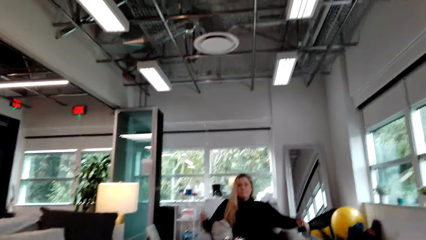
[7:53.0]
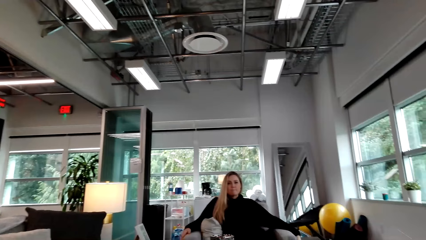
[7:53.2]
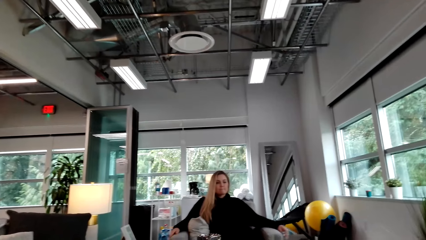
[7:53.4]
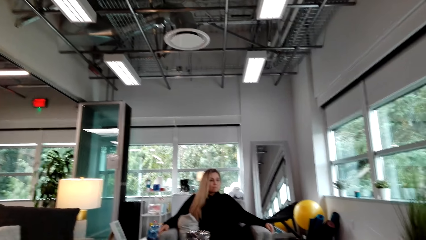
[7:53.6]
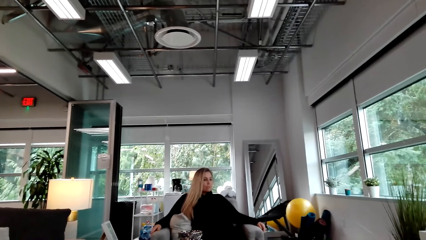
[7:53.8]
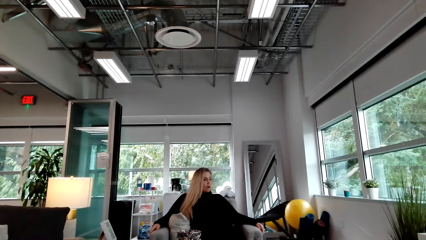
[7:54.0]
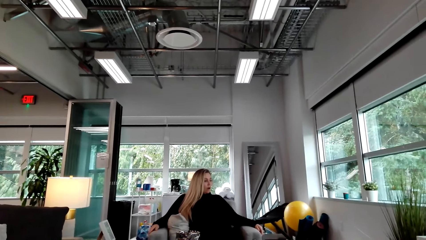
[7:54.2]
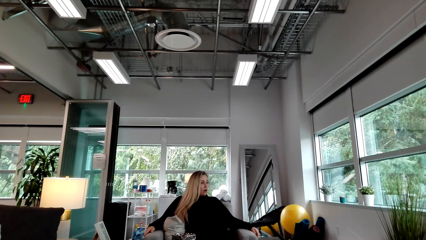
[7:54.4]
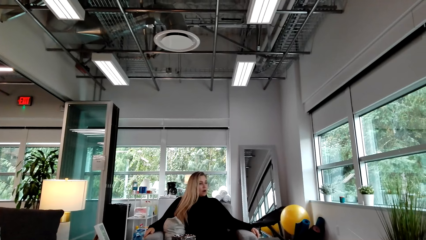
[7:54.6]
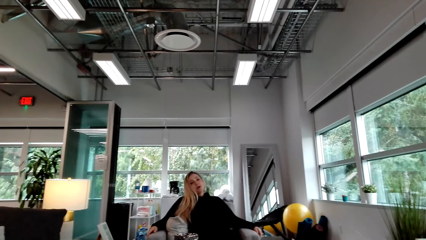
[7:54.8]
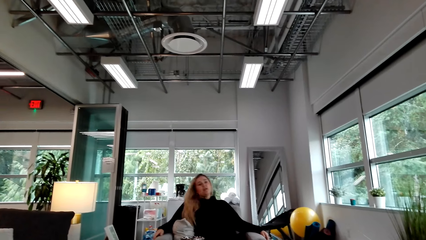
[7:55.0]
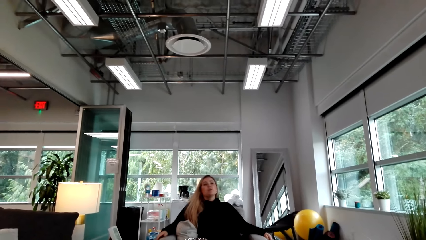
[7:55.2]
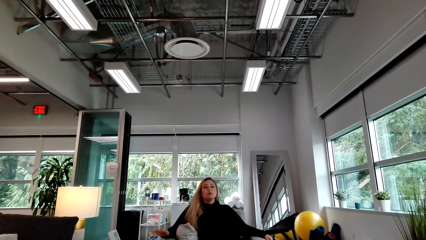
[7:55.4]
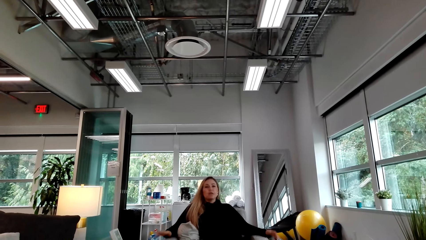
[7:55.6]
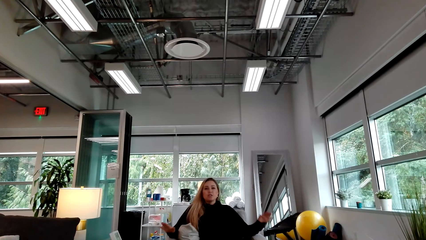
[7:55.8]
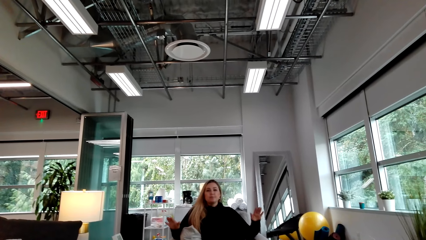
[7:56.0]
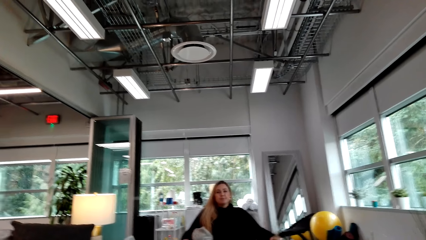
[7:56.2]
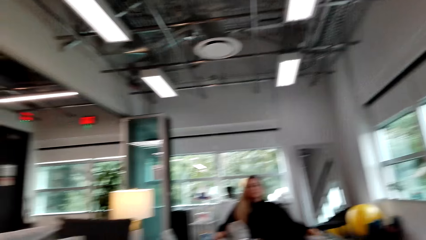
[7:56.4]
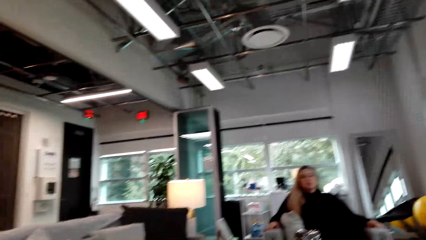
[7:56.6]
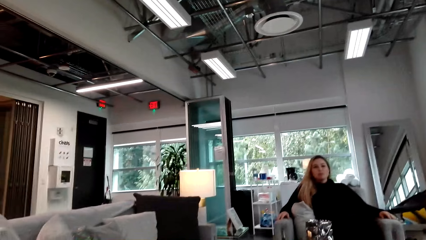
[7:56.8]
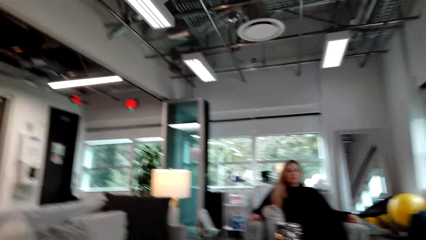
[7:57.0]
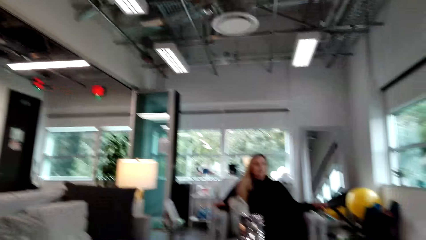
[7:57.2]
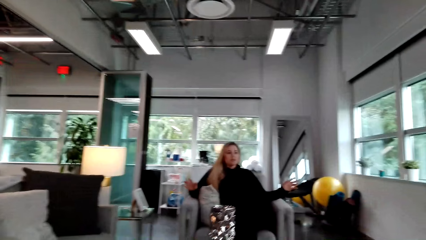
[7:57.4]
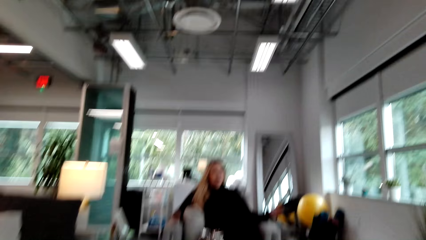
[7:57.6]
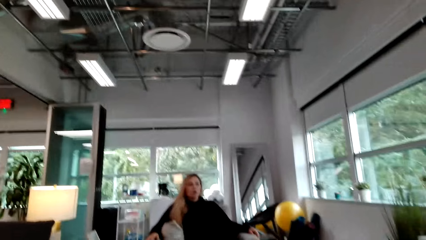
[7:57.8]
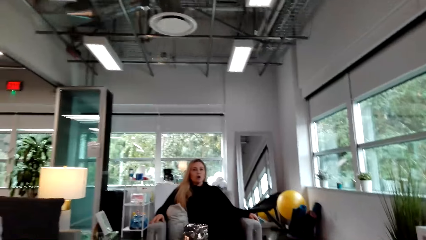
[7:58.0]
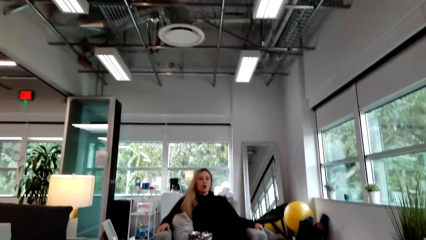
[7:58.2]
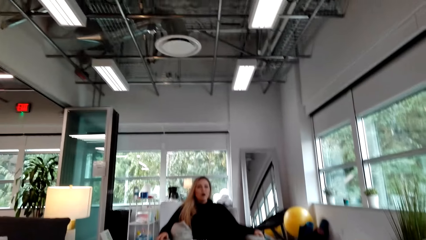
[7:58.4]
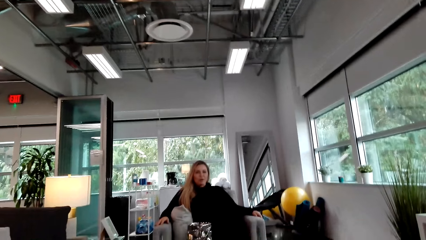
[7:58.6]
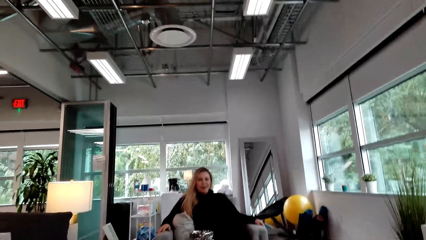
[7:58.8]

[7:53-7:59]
The camera wearer talks to a woman.

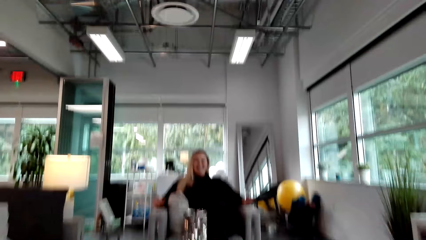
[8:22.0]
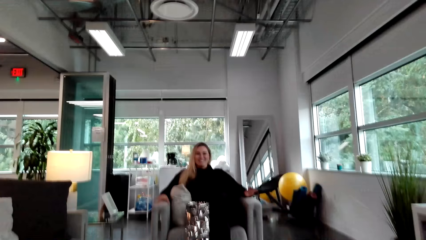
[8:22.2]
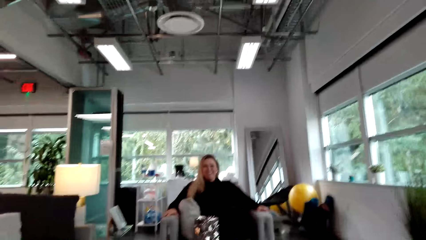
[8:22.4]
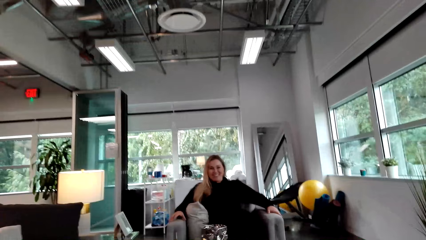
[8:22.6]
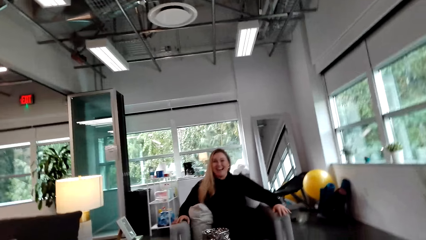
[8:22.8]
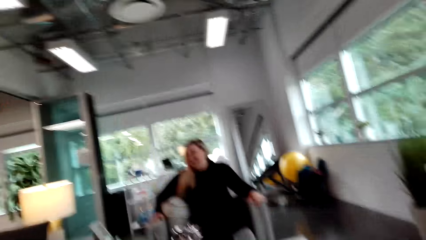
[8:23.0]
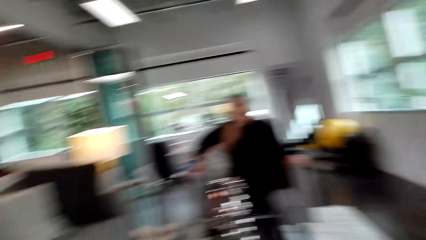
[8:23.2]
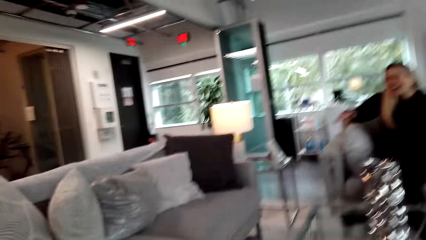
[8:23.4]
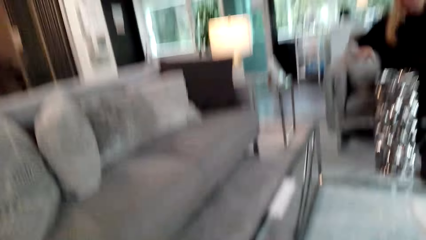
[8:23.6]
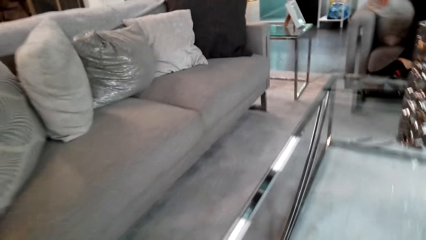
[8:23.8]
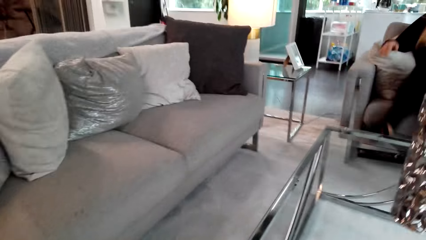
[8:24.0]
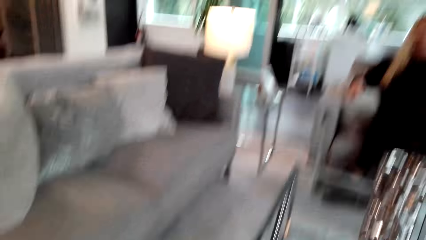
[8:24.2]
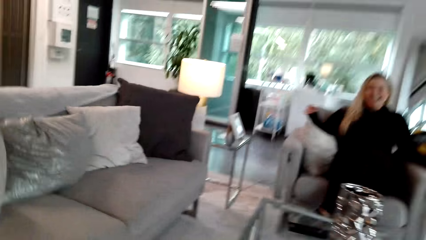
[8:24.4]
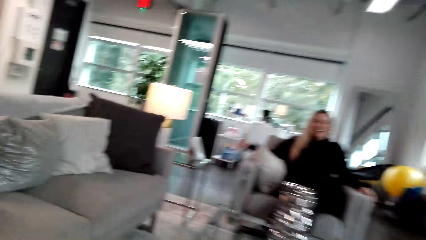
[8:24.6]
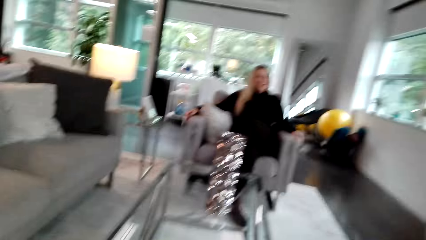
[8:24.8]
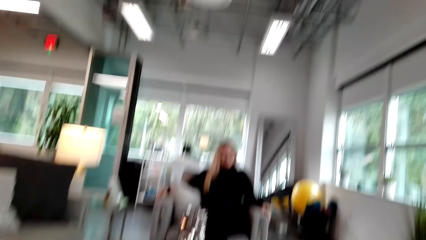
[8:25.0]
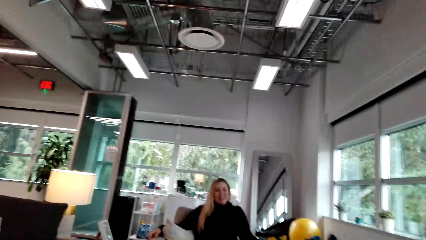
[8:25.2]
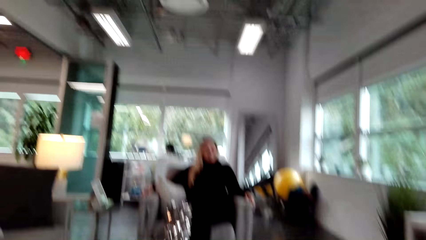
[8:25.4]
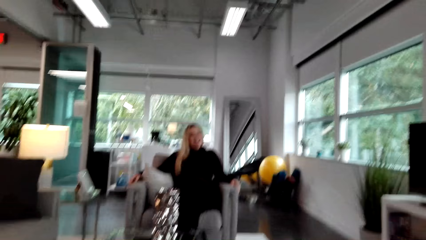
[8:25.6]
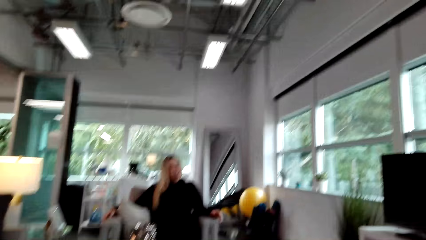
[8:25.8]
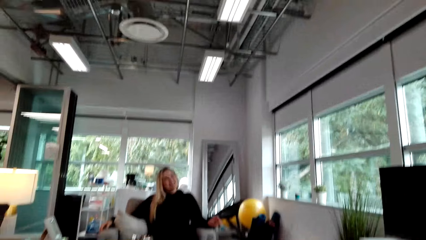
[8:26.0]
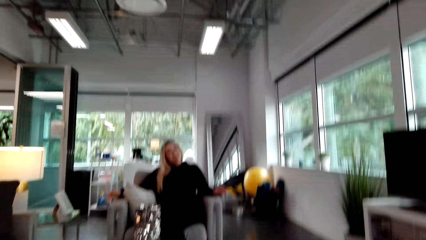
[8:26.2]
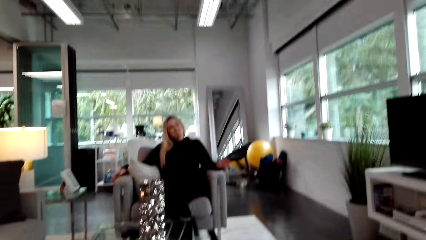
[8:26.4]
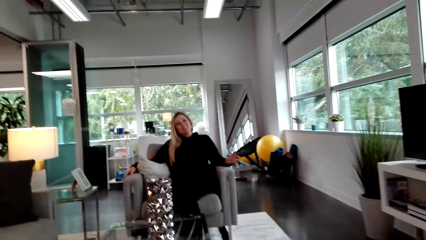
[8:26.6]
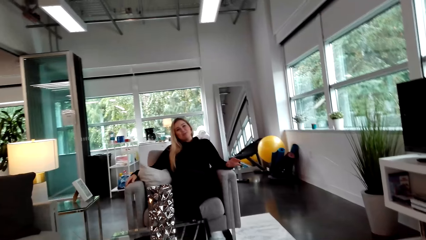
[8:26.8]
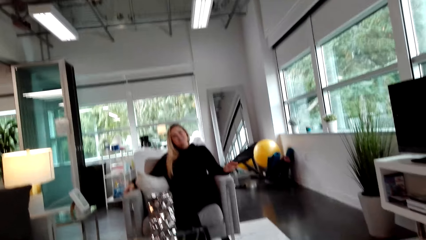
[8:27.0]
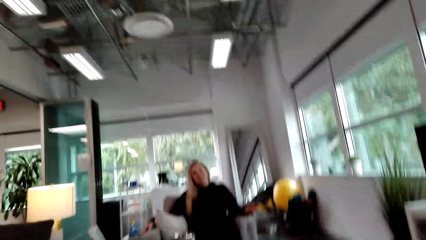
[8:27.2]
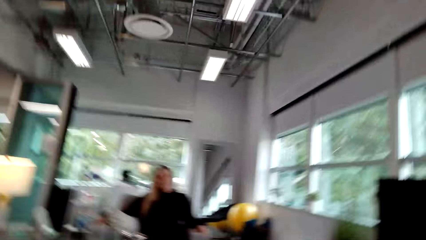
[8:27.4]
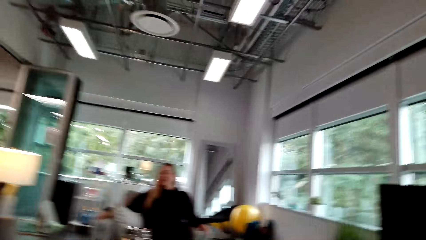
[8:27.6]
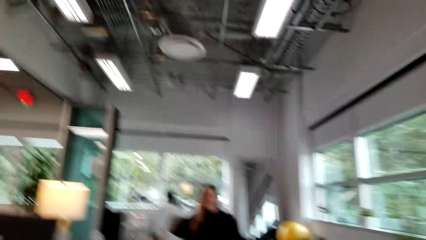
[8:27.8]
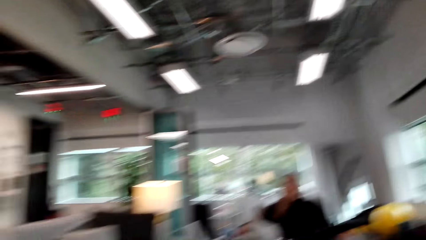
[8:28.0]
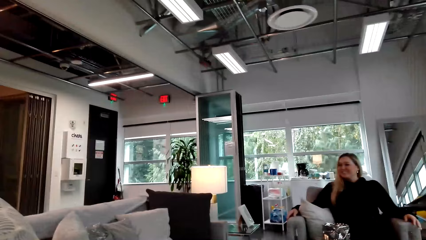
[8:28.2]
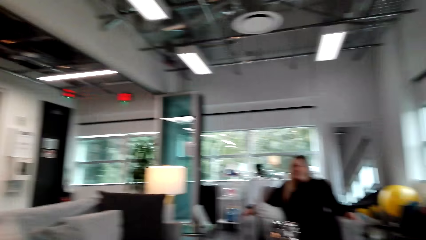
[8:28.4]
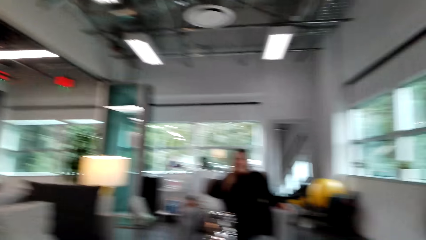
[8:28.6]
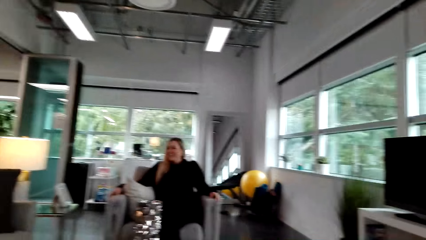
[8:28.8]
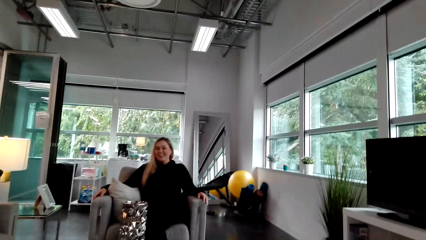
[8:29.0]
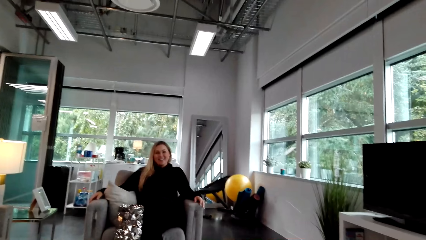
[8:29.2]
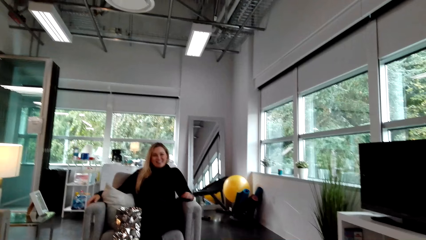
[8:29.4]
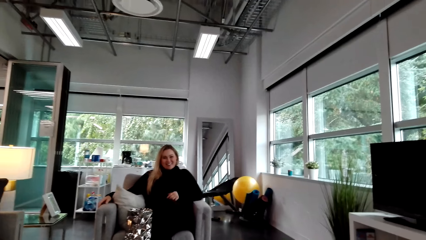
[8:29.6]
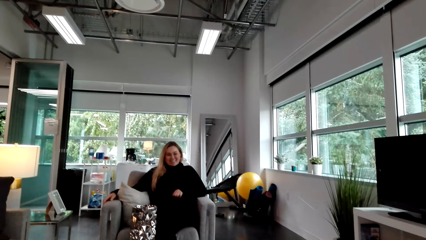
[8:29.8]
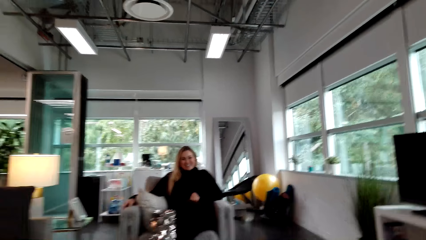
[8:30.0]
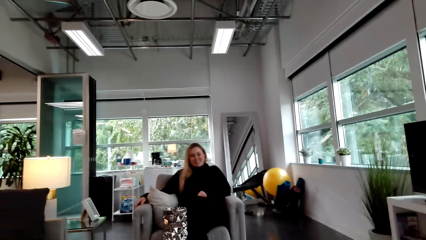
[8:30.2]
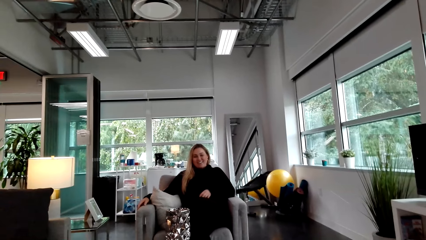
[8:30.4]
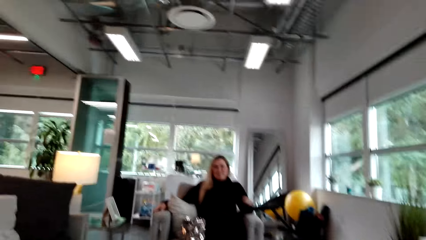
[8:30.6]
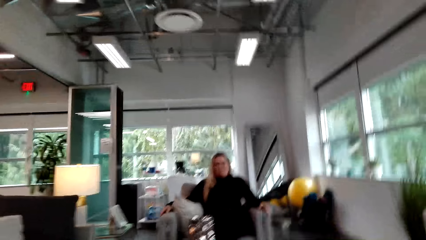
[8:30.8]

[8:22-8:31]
A woman laughs. The camera wearer laughs.
